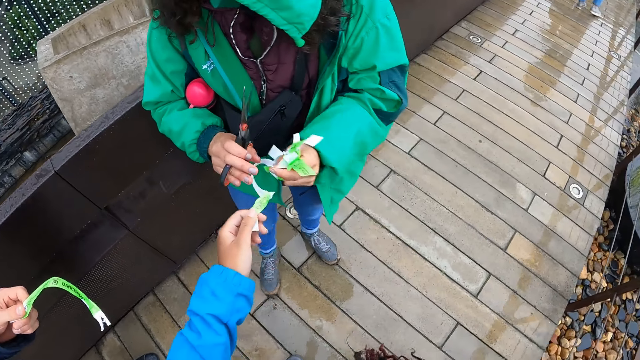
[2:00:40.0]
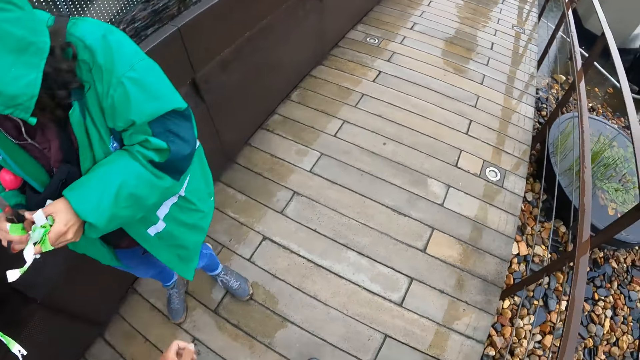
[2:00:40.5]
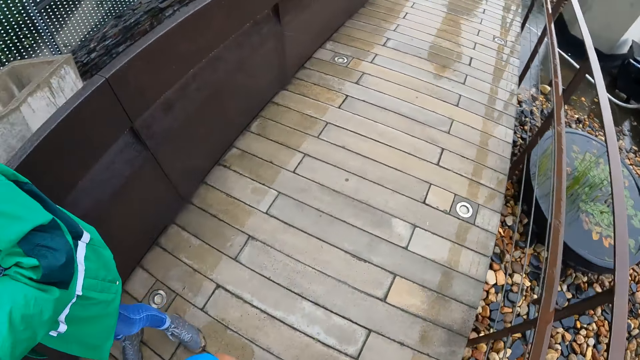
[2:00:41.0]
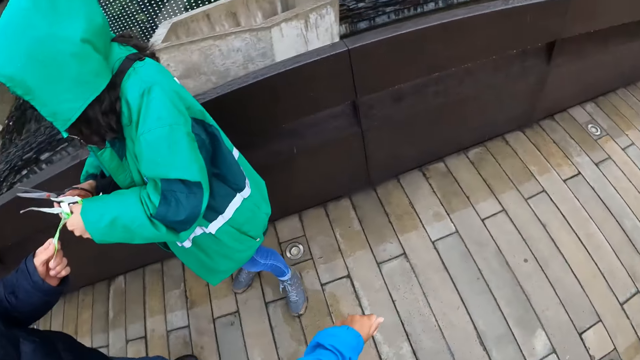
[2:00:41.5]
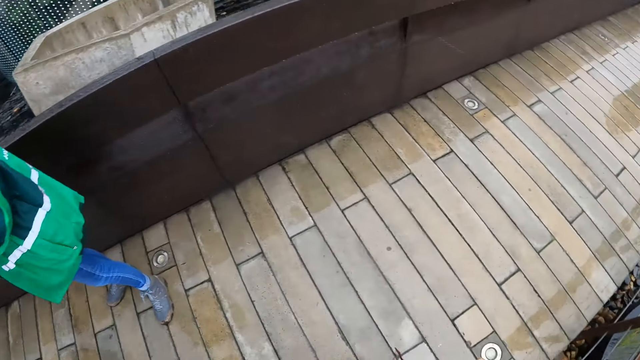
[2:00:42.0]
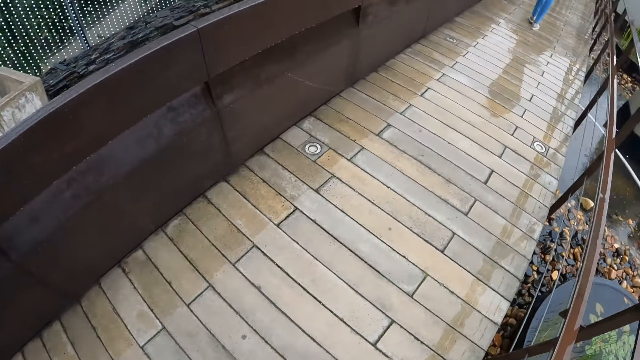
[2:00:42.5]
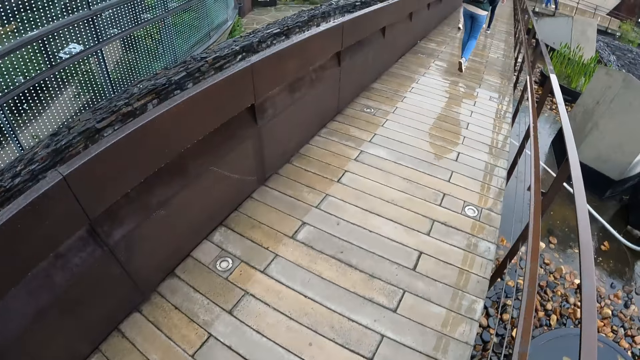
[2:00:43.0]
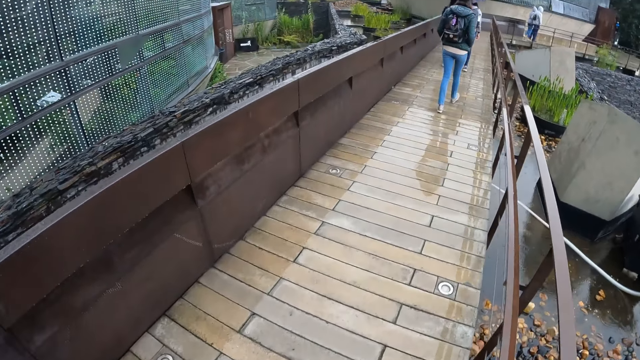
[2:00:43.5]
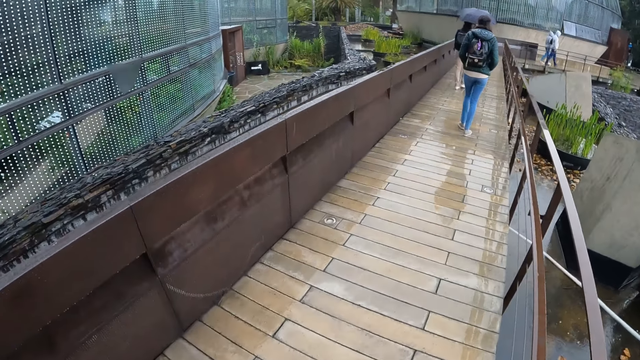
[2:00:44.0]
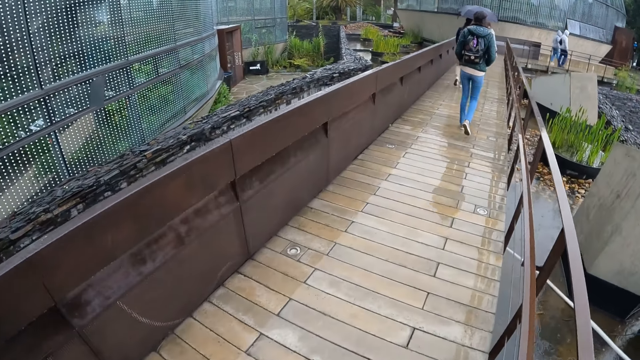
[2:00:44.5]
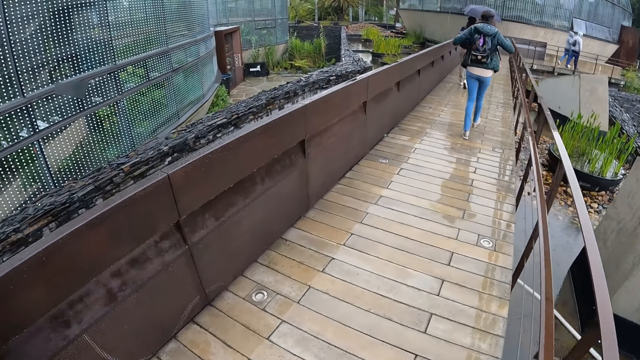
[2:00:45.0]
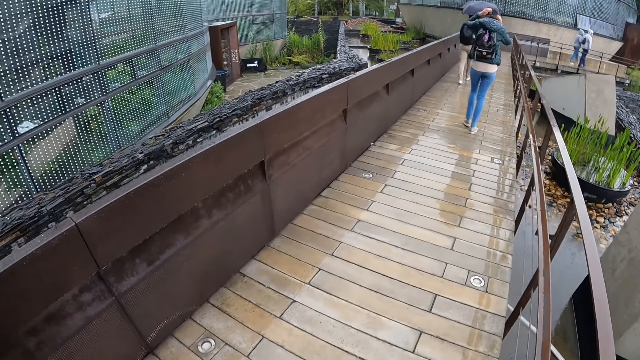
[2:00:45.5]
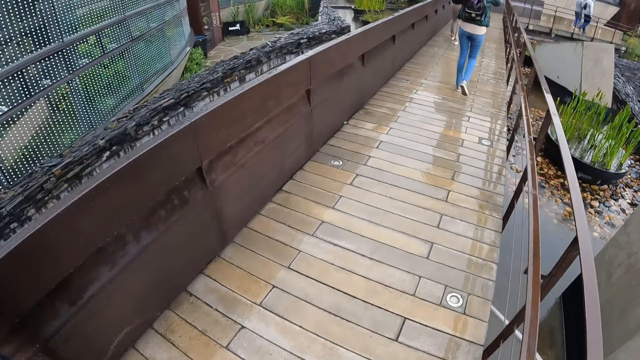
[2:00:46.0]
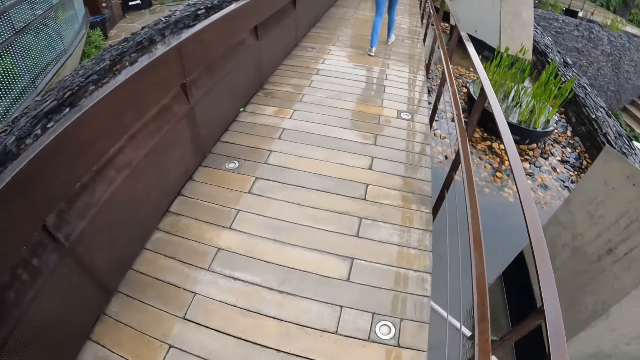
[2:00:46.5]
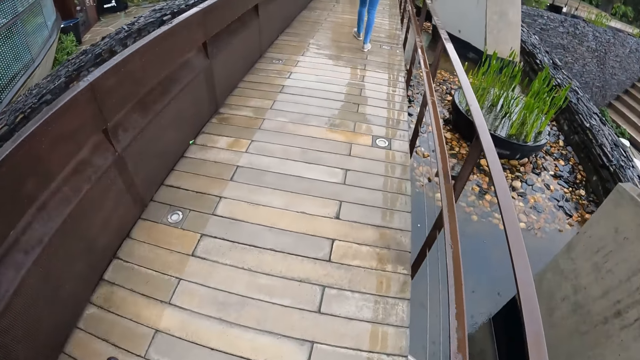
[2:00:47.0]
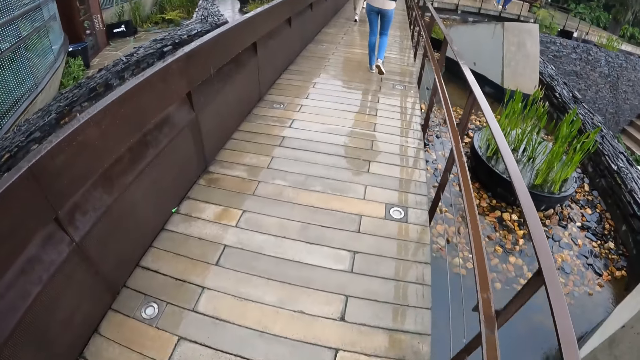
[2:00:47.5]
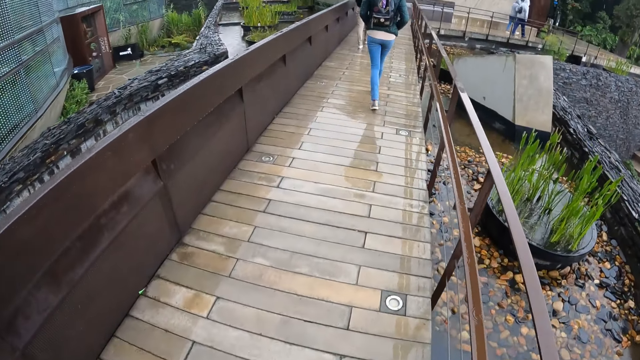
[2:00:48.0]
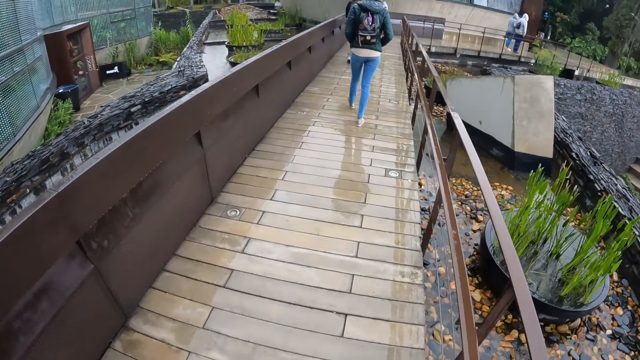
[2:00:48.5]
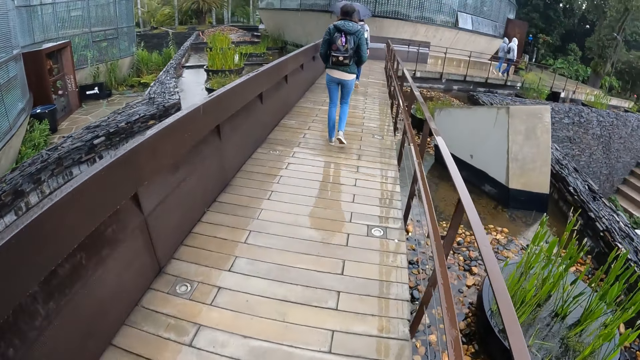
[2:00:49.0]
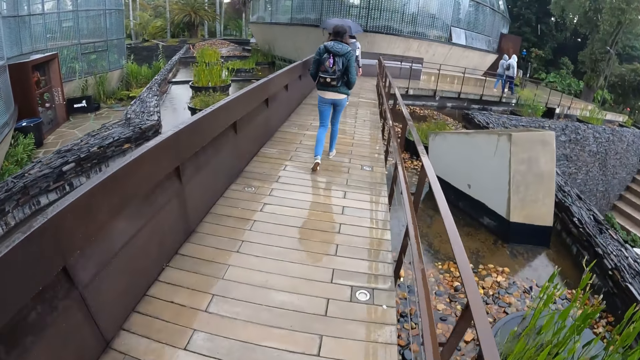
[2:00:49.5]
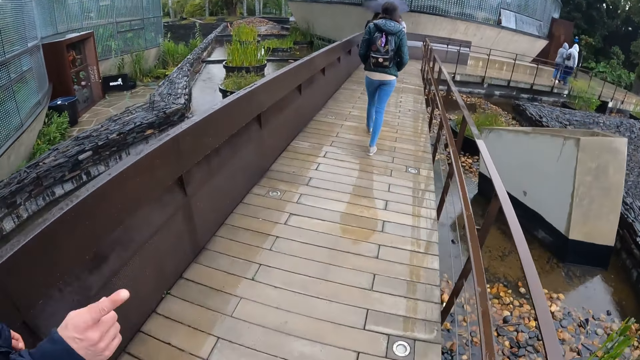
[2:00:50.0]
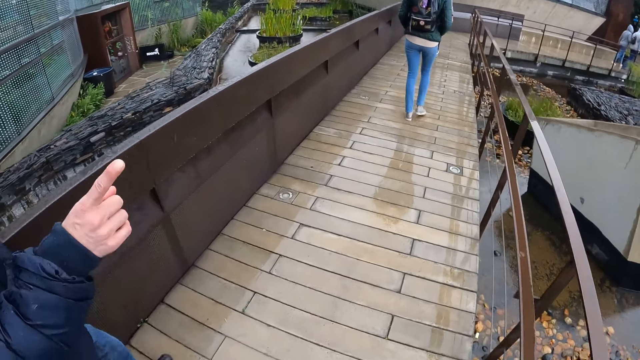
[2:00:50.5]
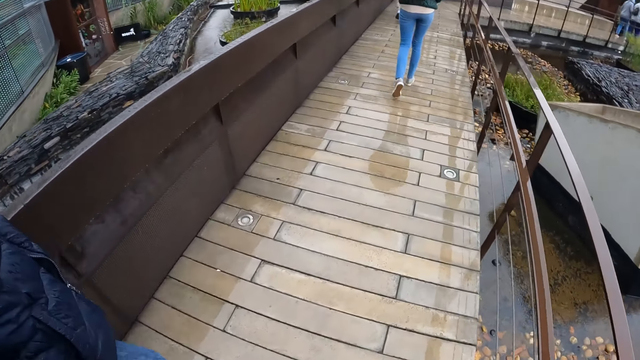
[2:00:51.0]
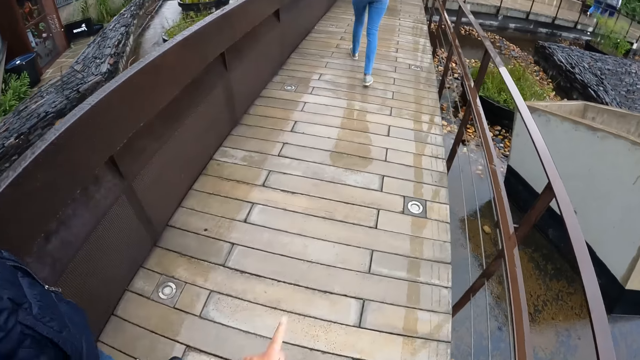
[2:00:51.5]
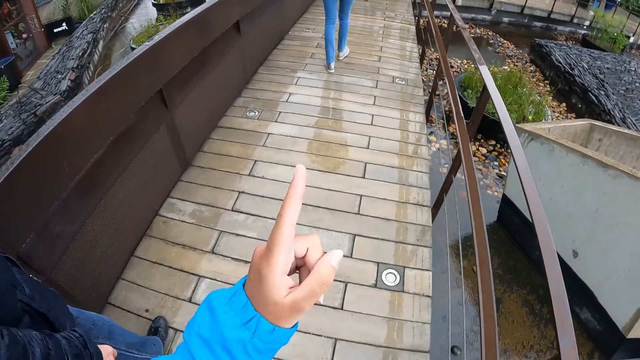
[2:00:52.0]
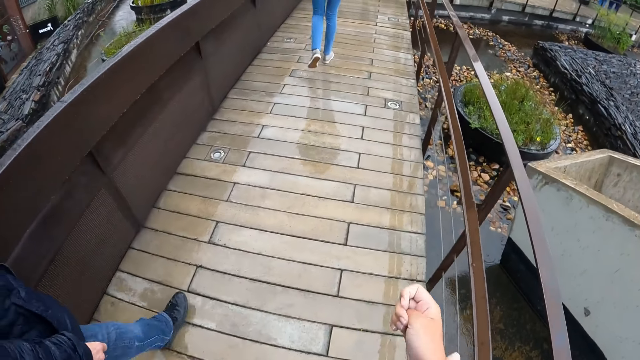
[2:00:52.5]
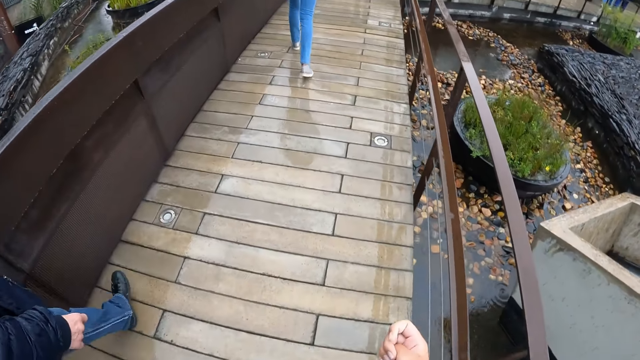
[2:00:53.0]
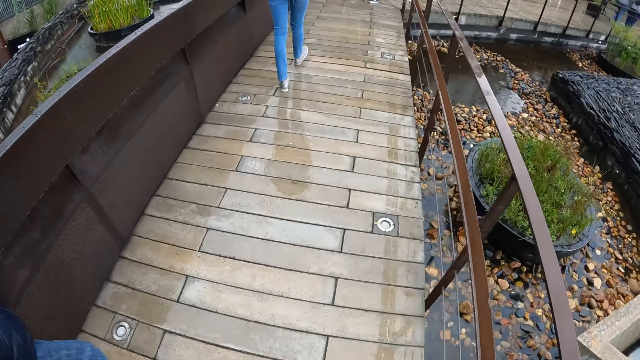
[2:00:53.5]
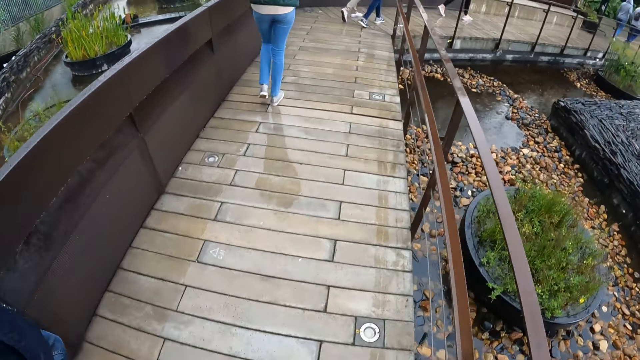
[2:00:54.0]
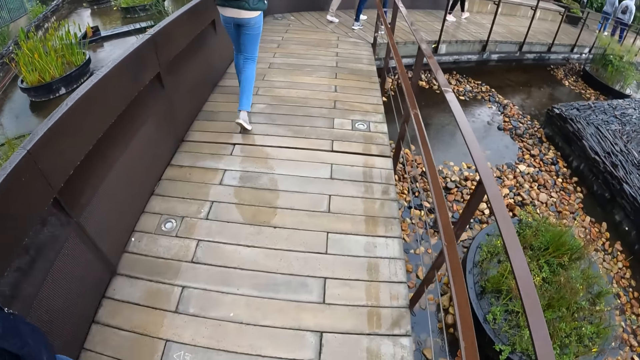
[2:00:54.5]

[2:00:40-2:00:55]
The camera wearer gives the wrist tag to a woman with her left hand. She walks around. Another woman gives a wrist tag to the first woman with her left hand. A third woman adjusts a camera on her head with both hands. A lady holds her head. A man walks around.

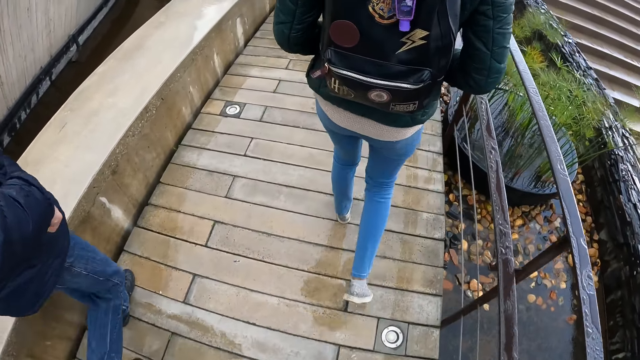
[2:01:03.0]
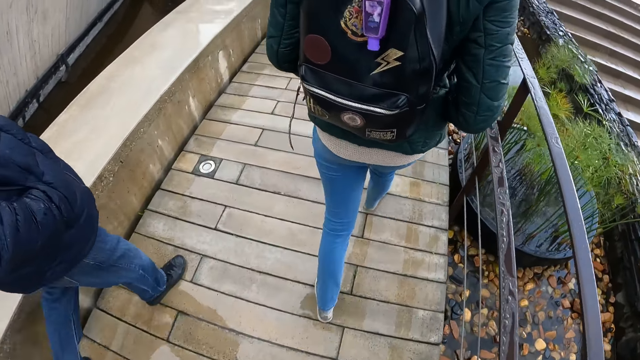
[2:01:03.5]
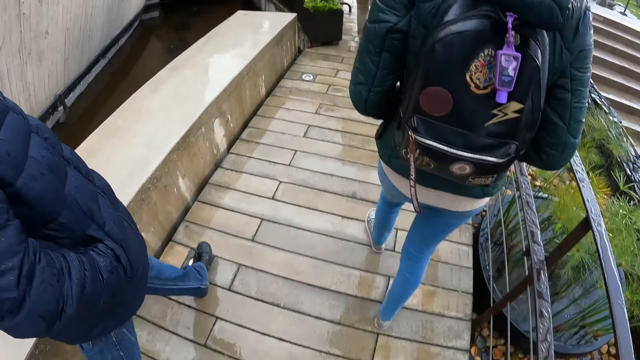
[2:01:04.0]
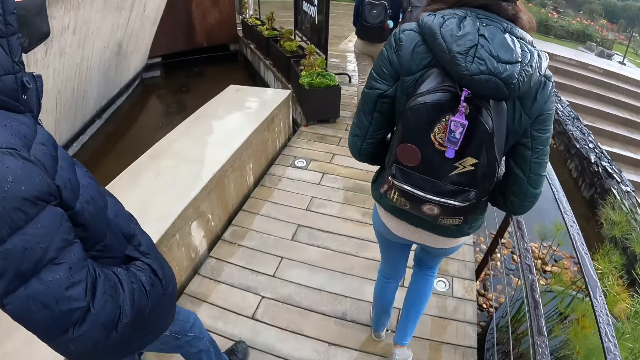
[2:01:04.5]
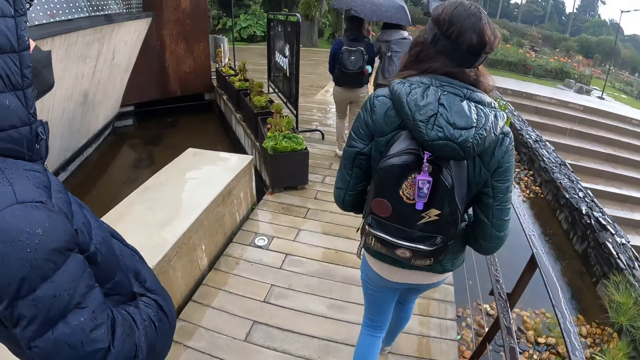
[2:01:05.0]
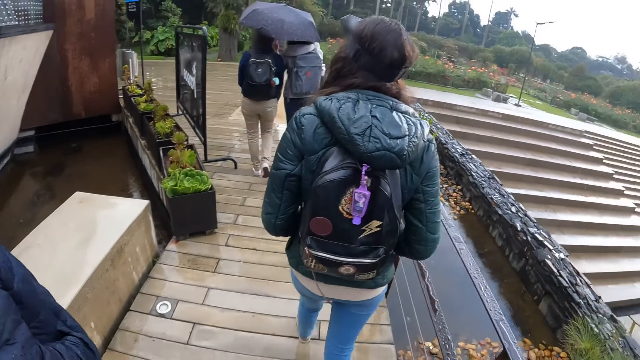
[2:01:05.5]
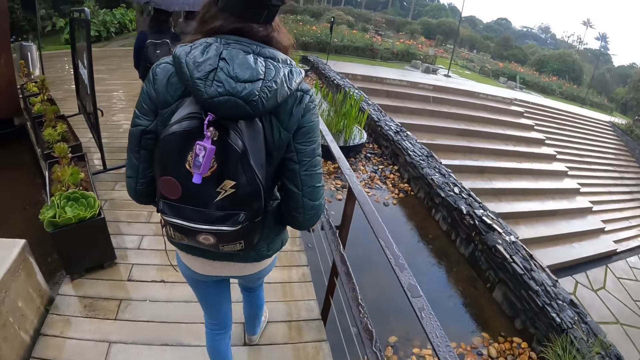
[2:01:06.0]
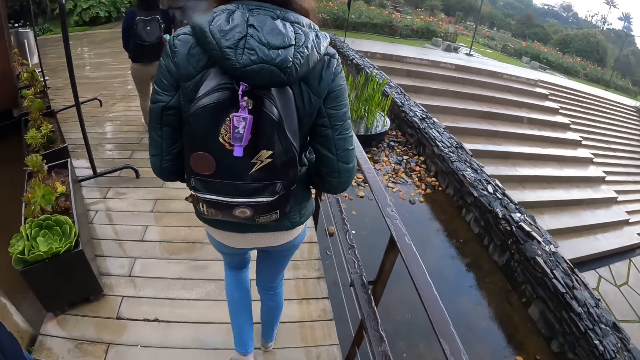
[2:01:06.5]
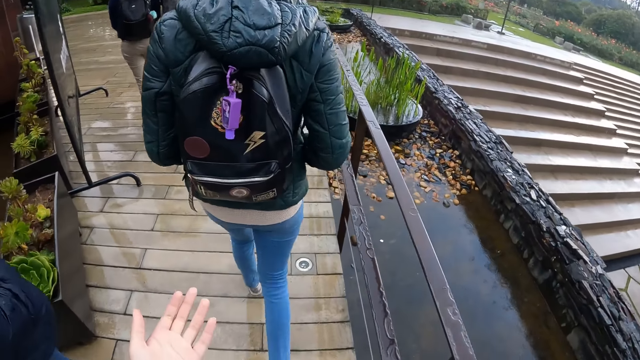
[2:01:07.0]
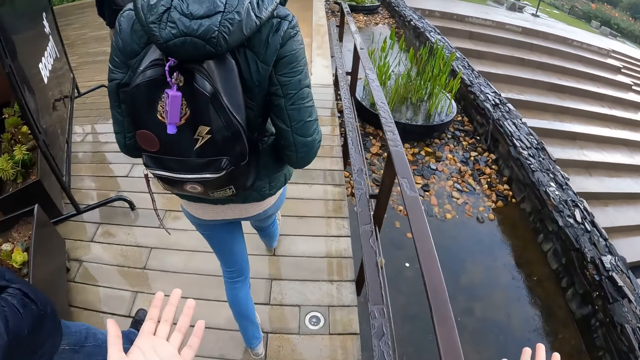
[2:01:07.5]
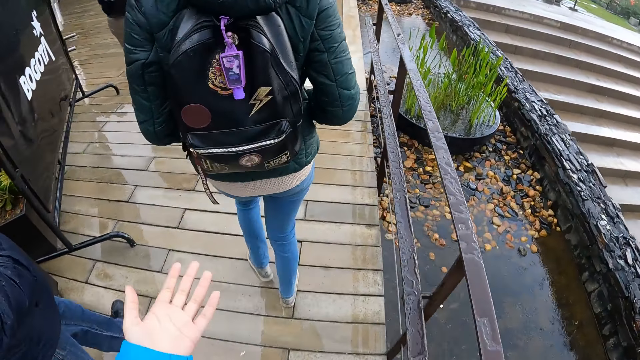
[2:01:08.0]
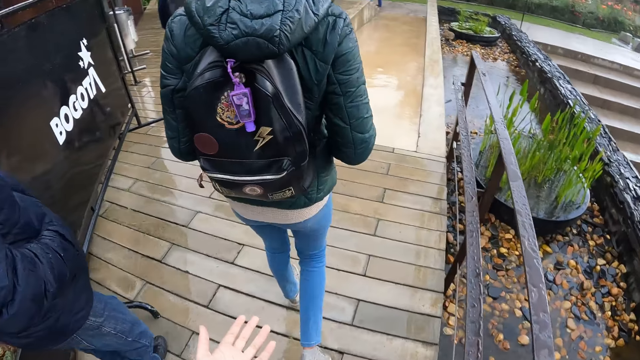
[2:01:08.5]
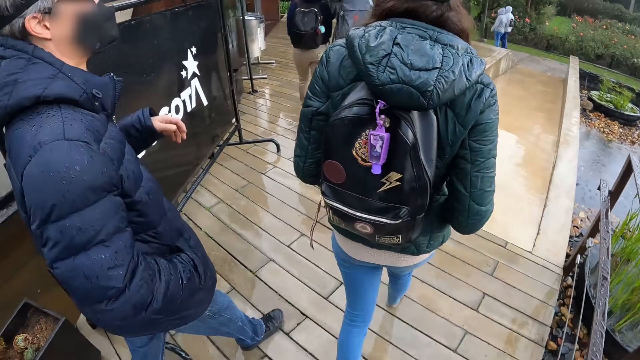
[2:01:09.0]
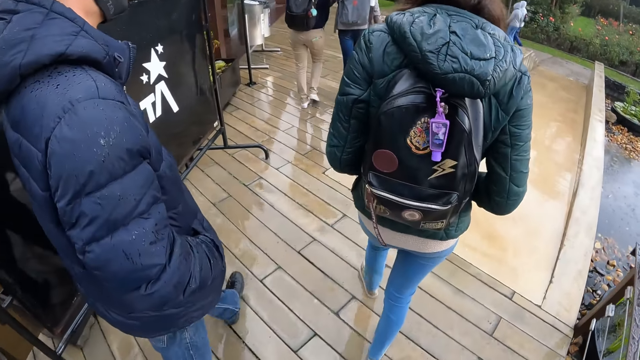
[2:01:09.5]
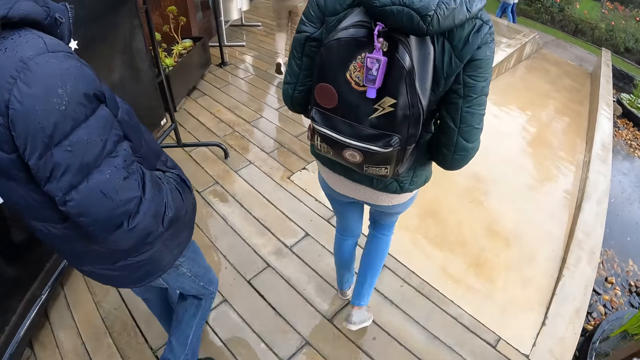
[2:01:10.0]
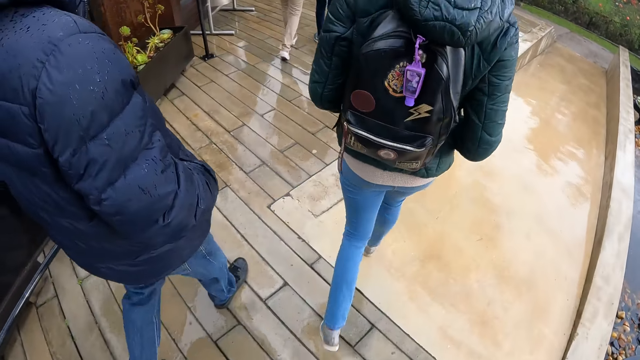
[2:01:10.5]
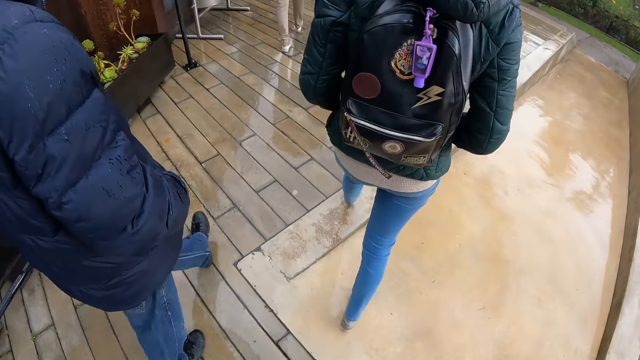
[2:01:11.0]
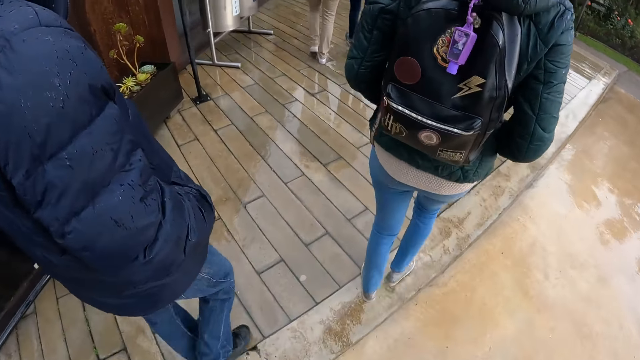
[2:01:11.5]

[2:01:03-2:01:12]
A man puts a hand in the pocket. The camera wearer spreads a hand.
